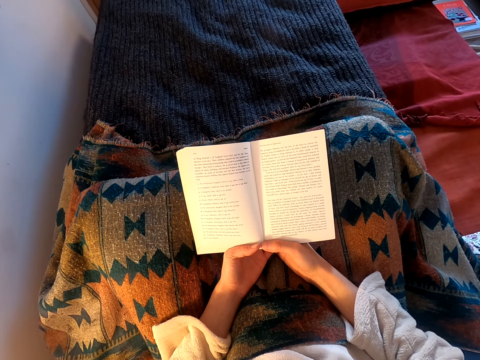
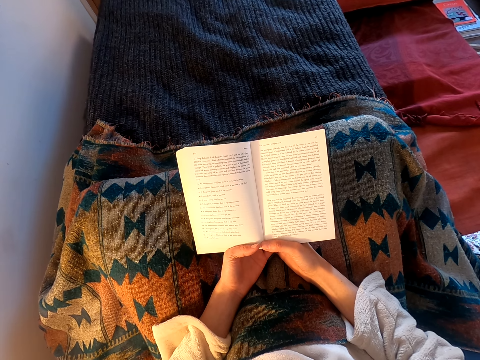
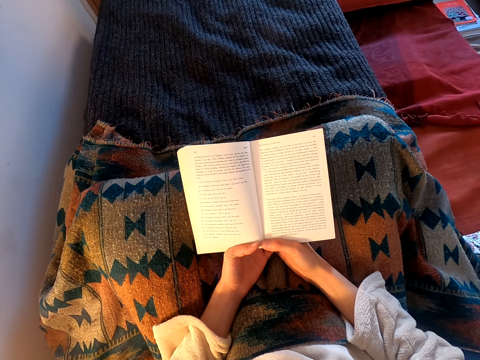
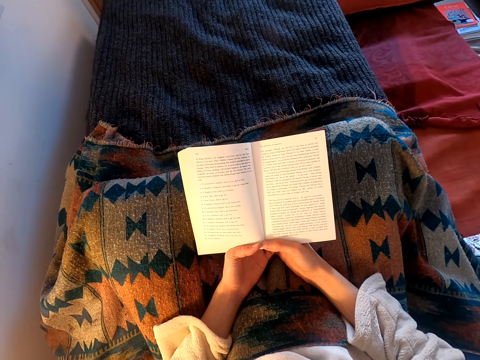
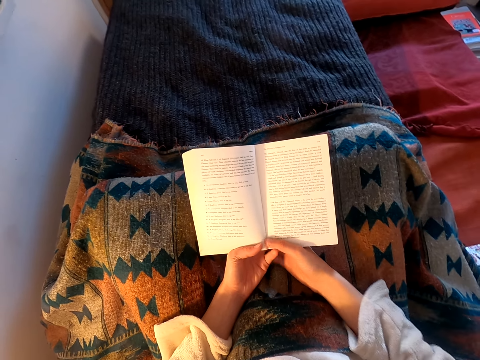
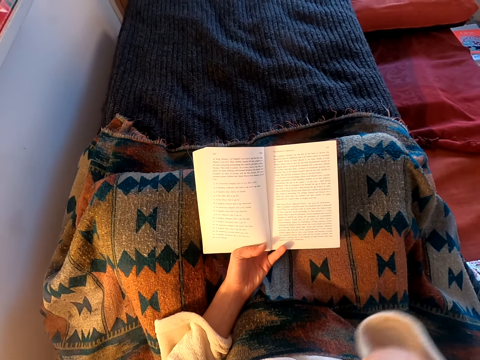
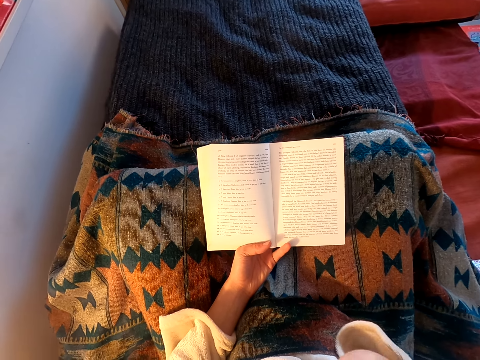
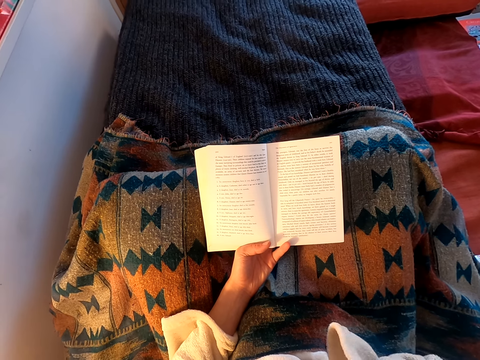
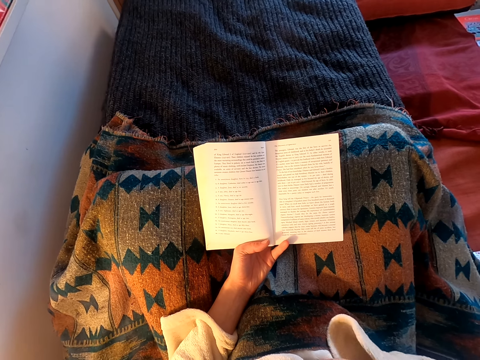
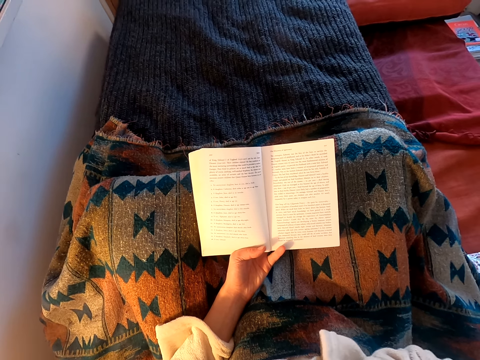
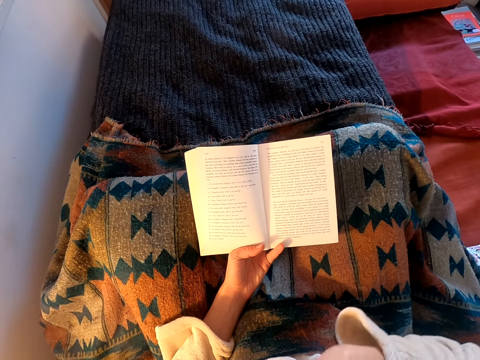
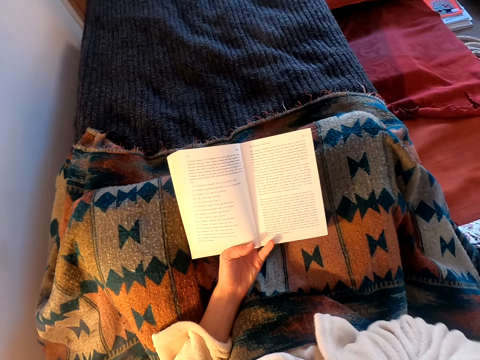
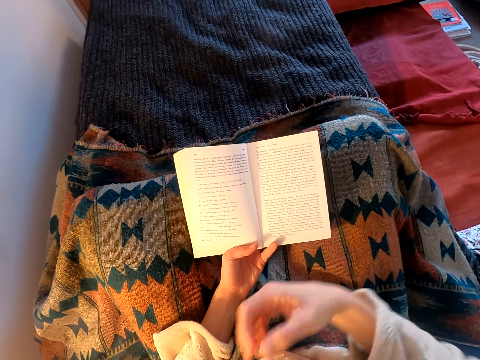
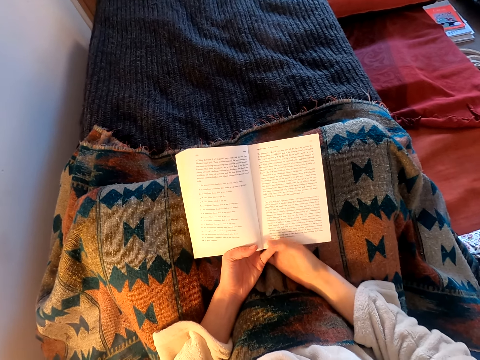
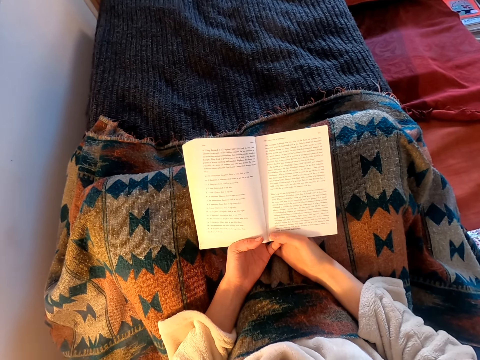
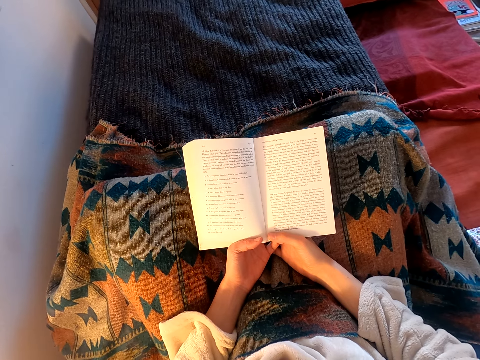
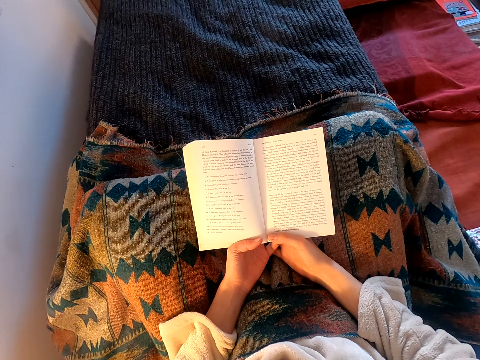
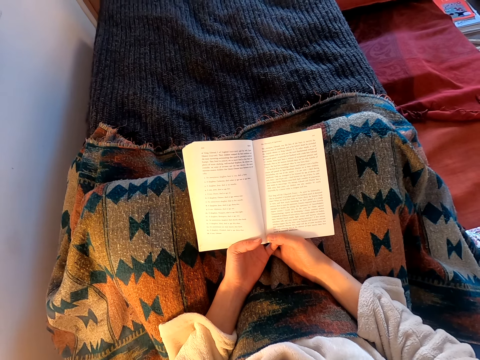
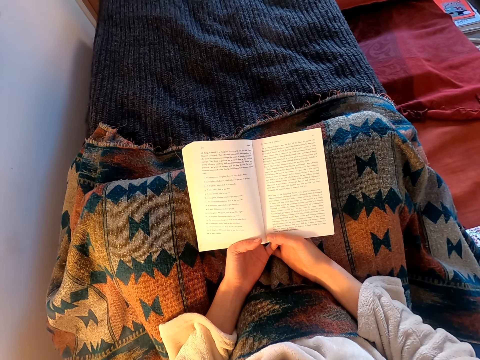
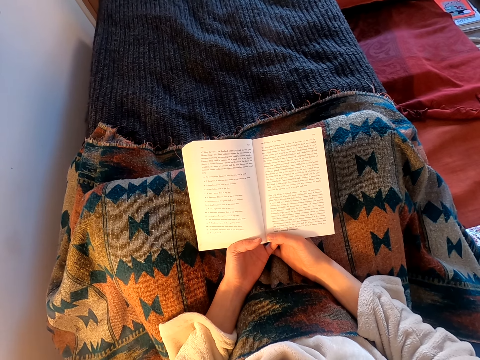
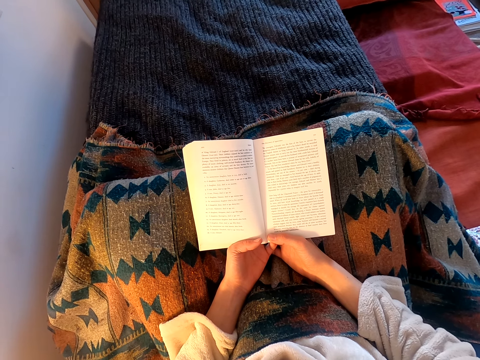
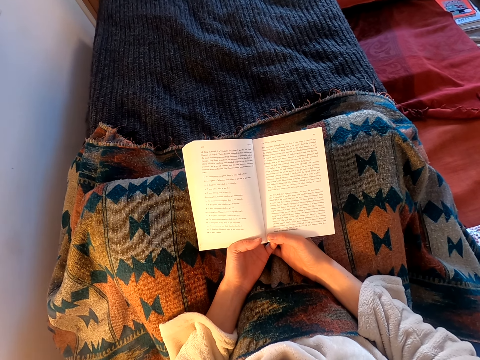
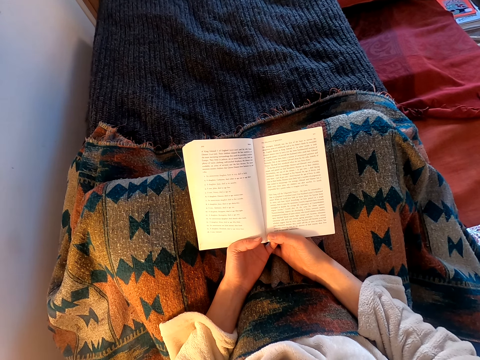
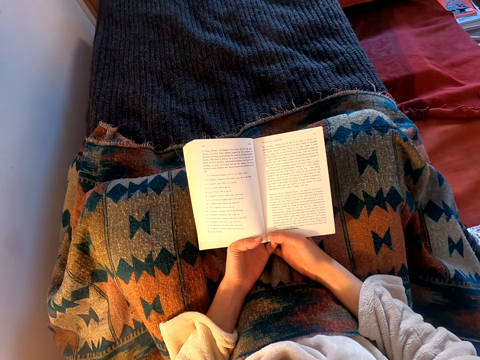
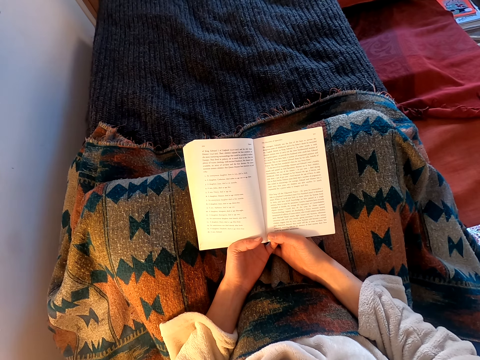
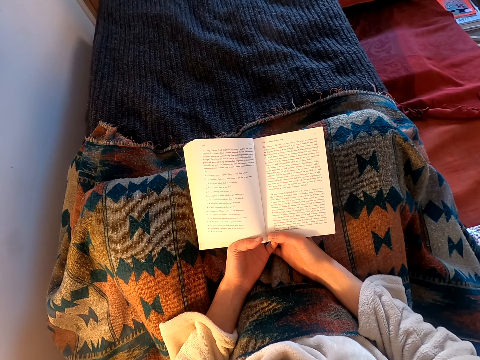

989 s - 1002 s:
The camera wearer moves her hand. She lifts her hand and puts down her hand. She reads the book.

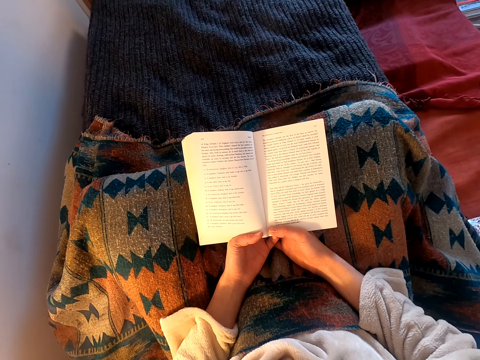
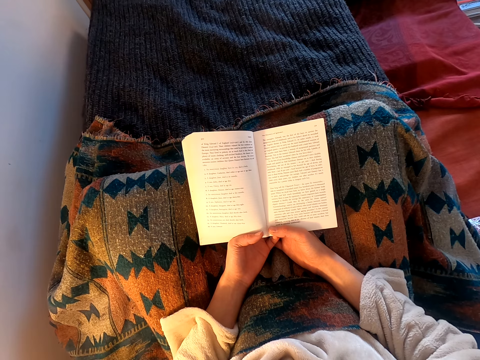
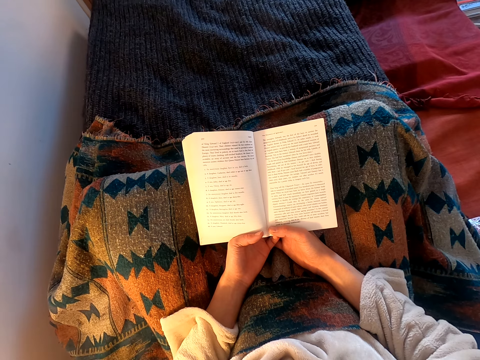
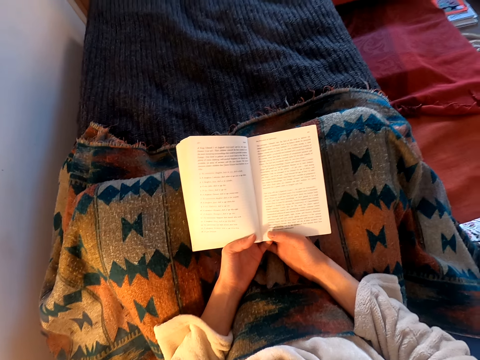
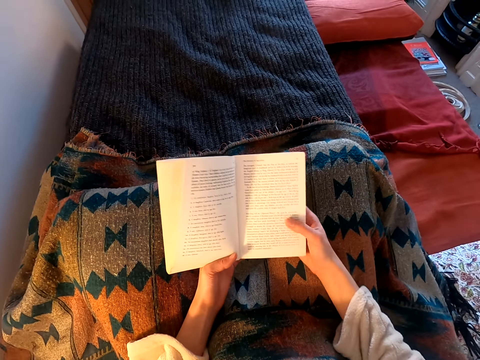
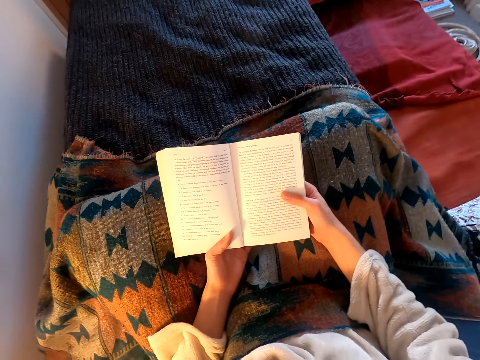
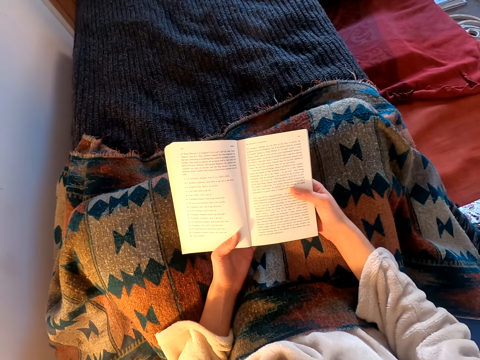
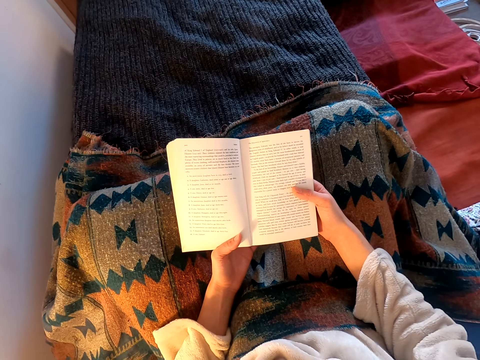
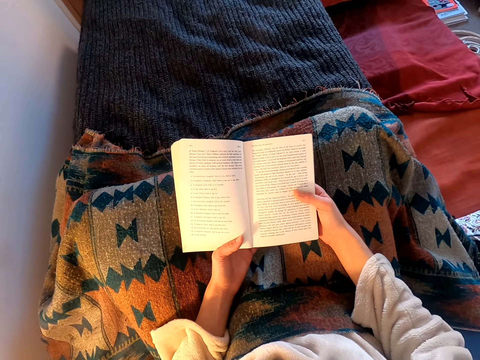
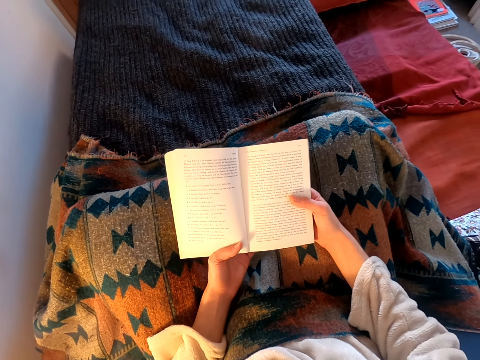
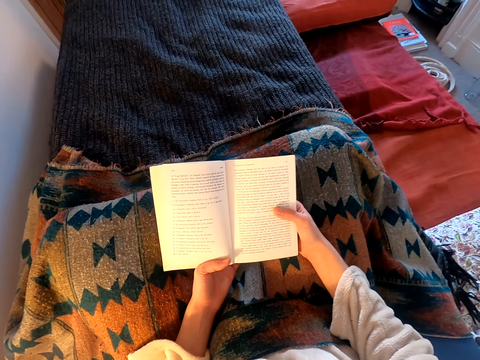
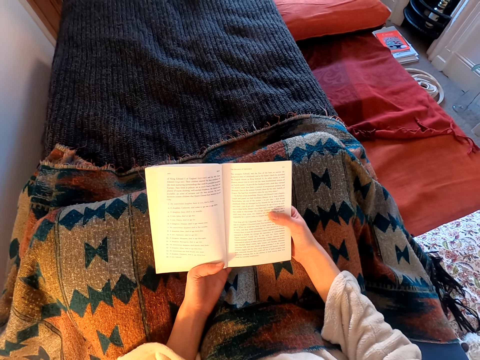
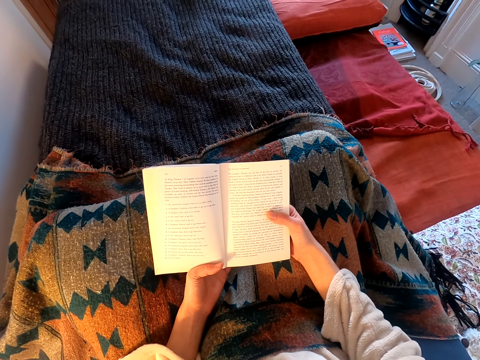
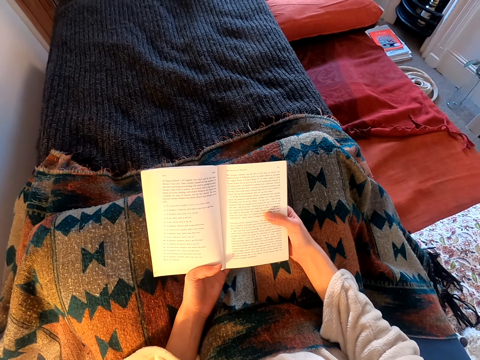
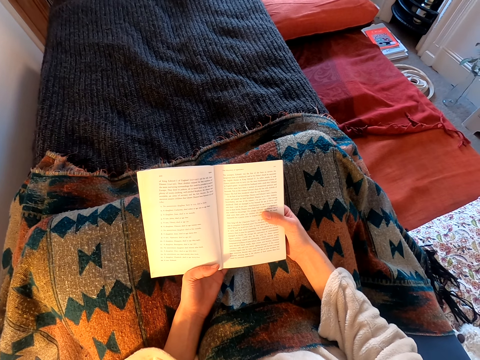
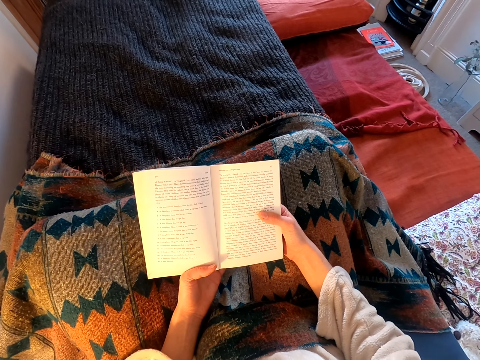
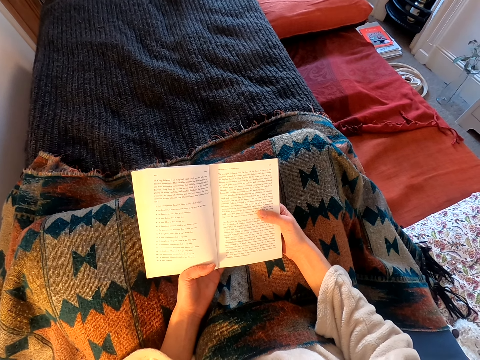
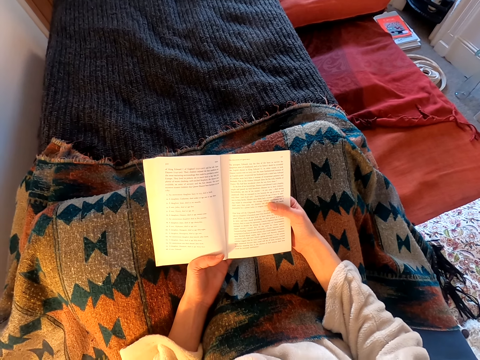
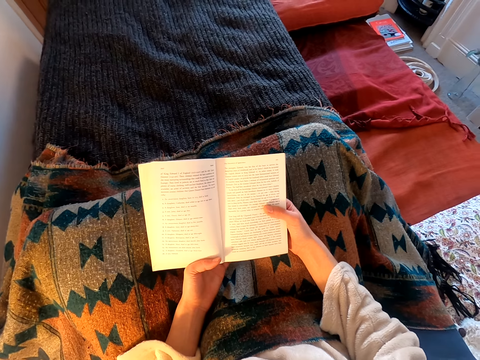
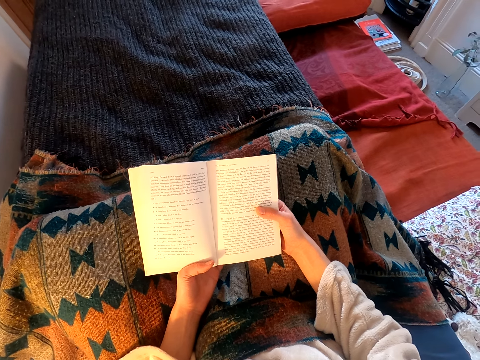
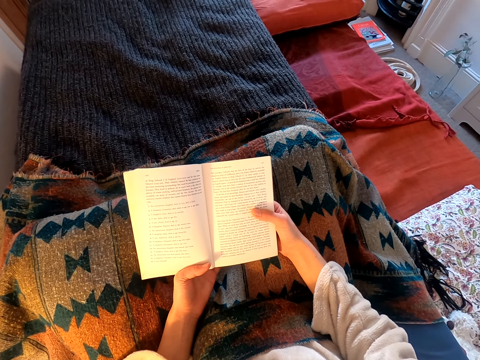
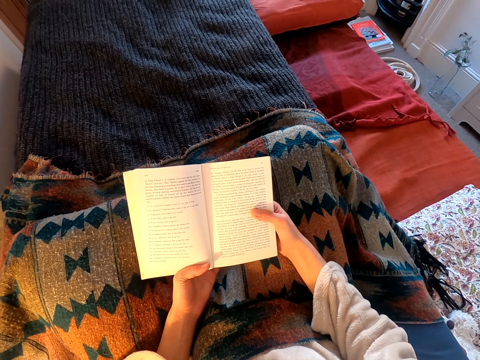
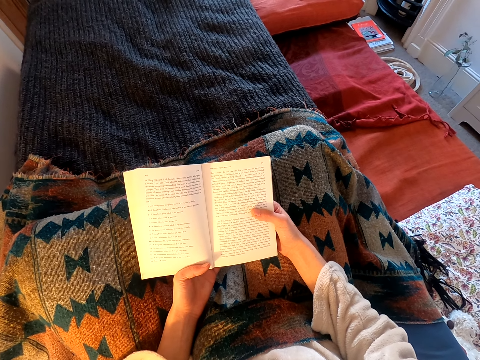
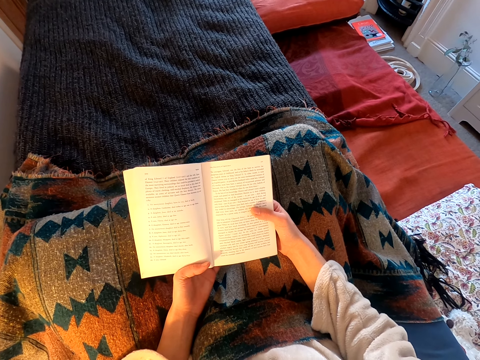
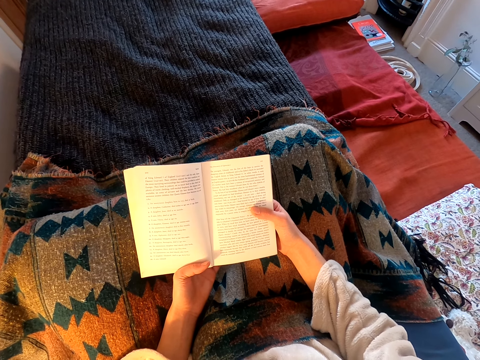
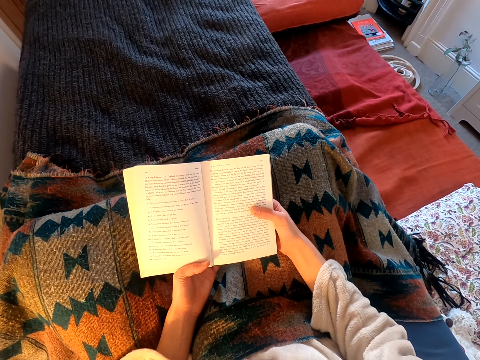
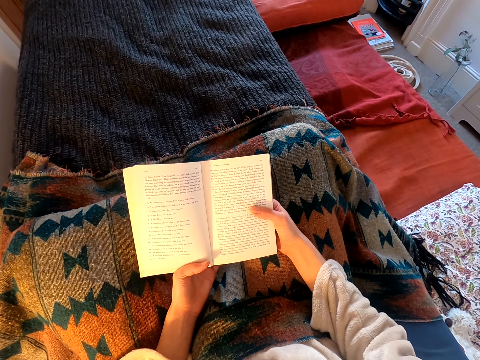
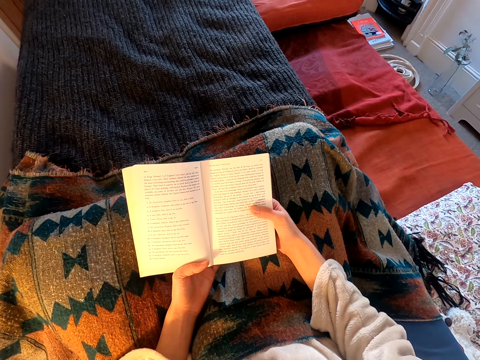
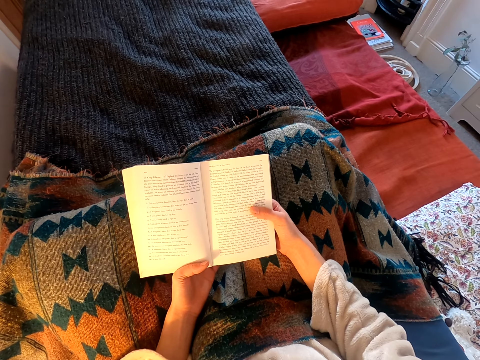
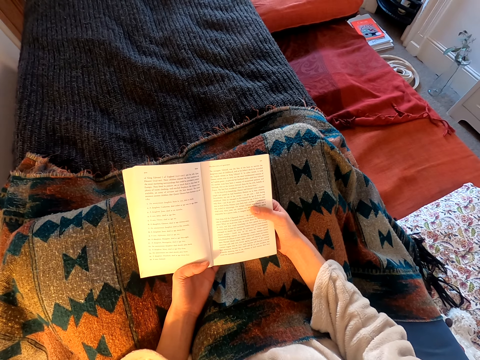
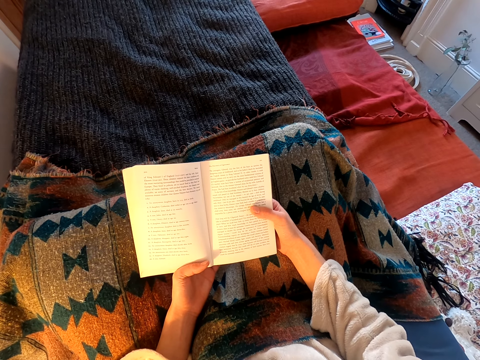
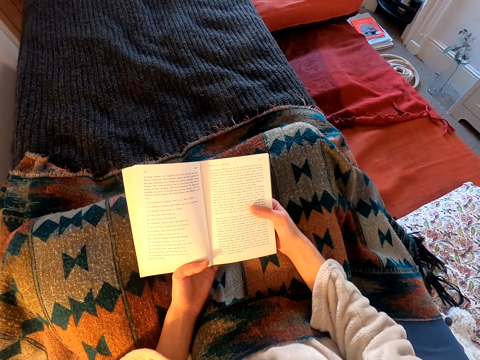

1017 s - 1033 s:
The camera wearer moves her hands. She reads the book.
